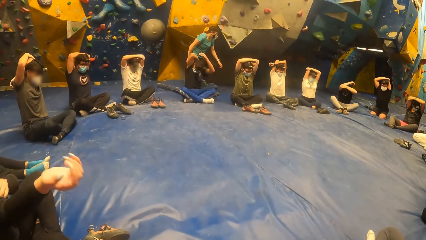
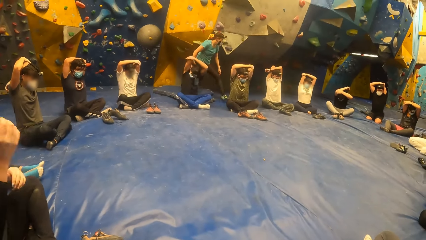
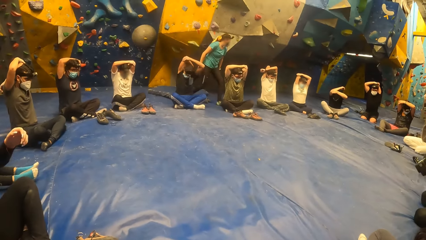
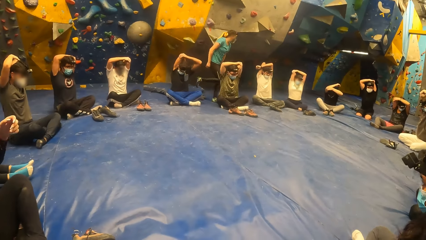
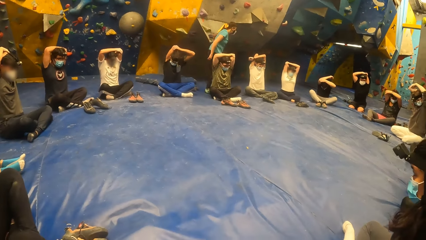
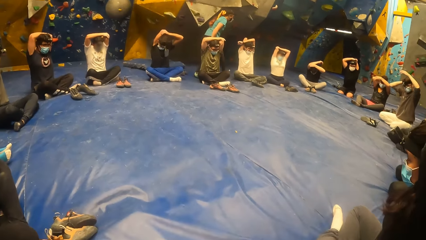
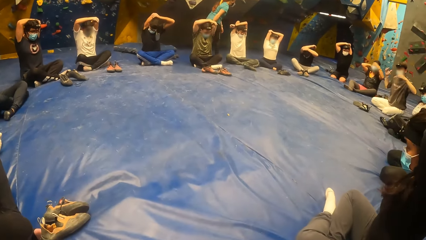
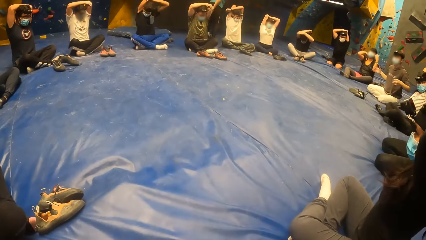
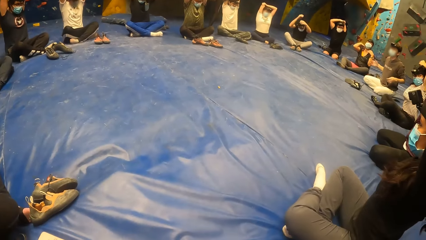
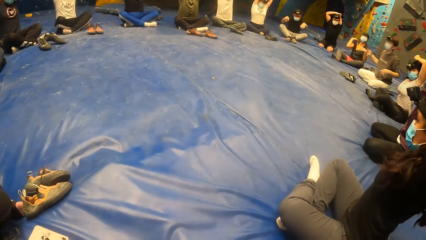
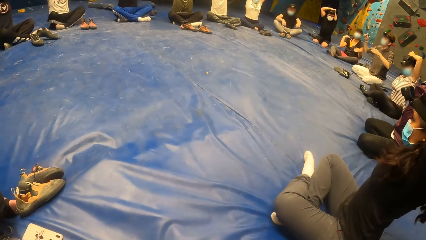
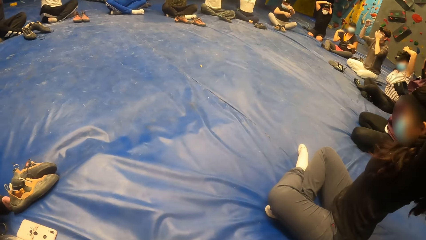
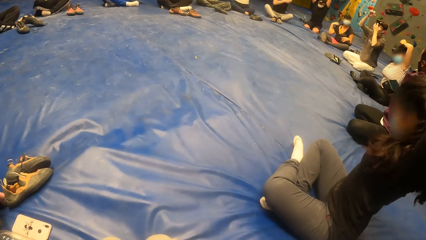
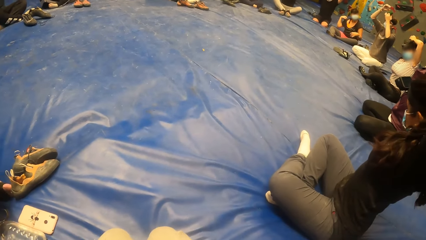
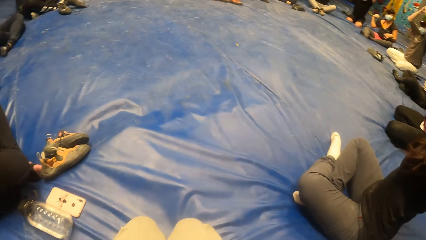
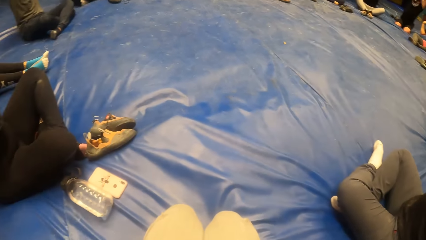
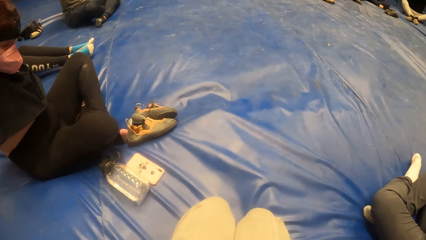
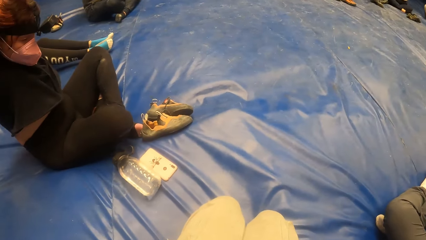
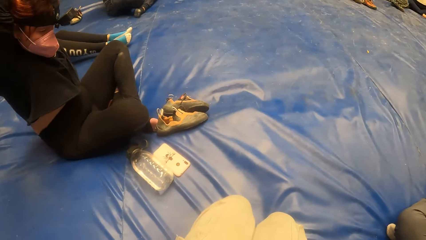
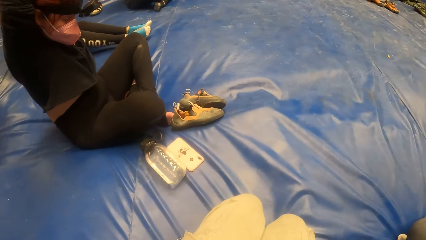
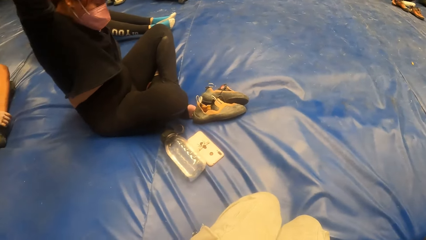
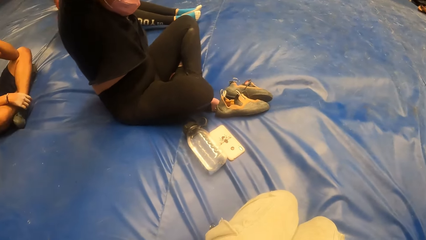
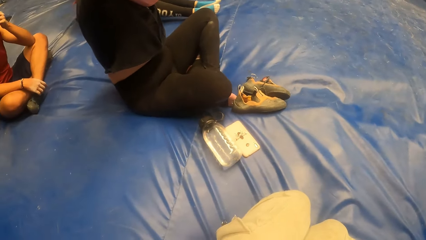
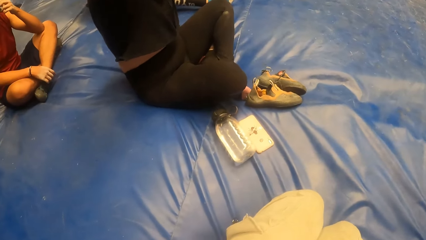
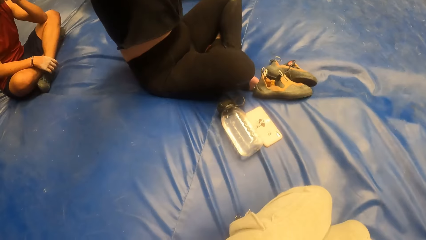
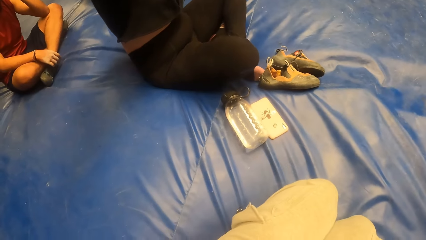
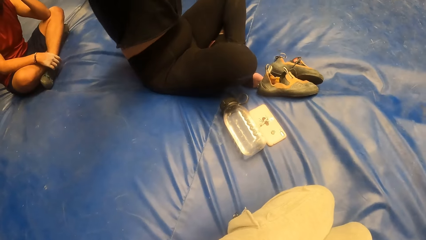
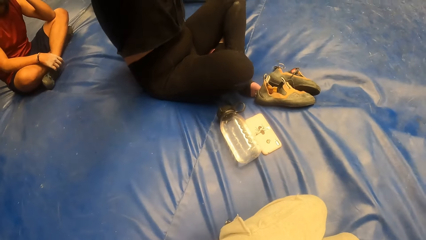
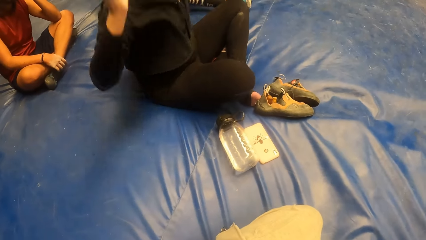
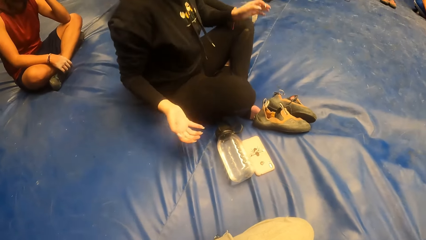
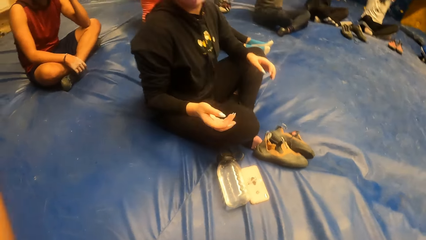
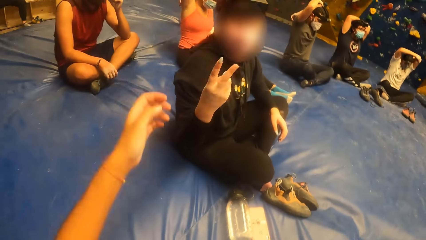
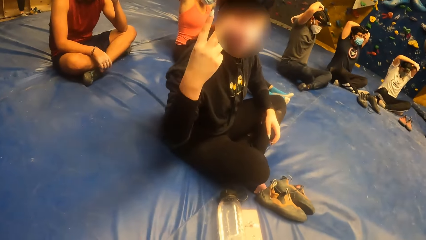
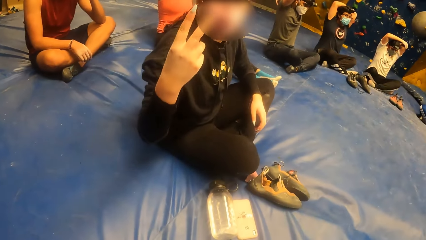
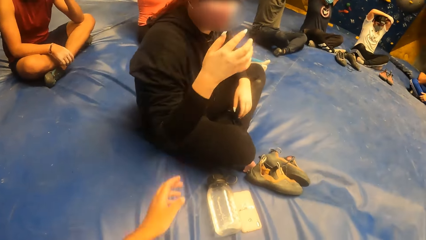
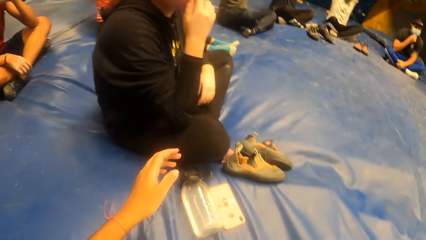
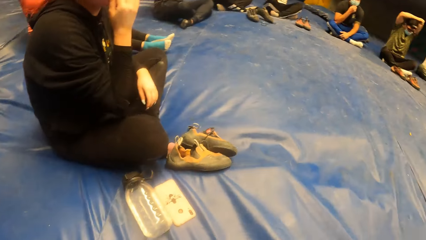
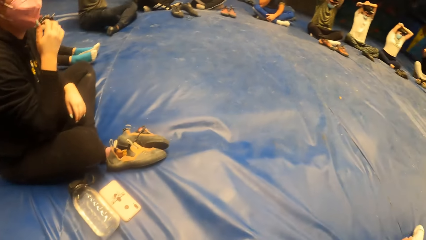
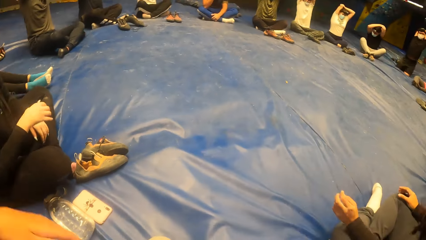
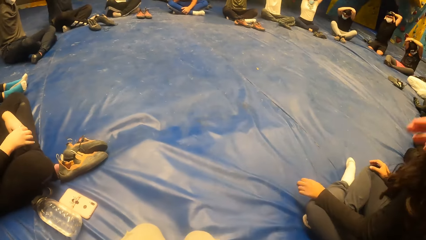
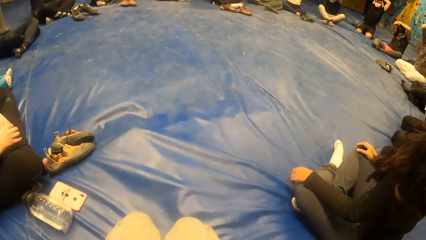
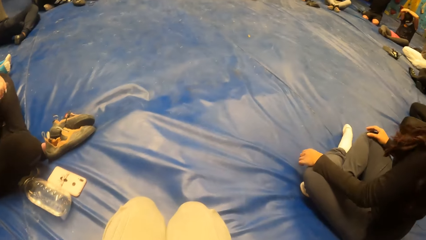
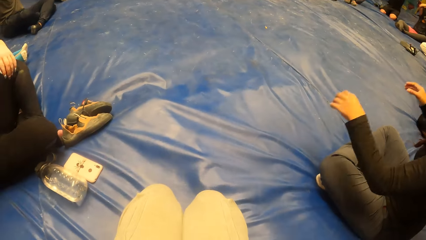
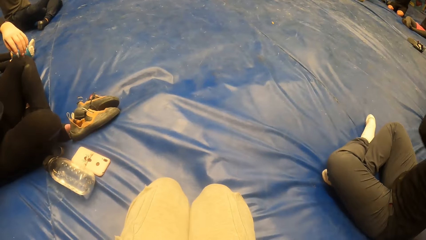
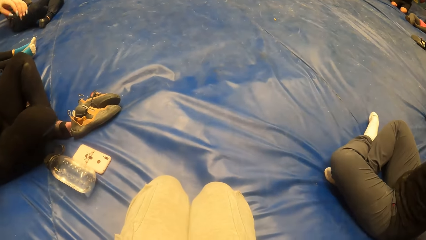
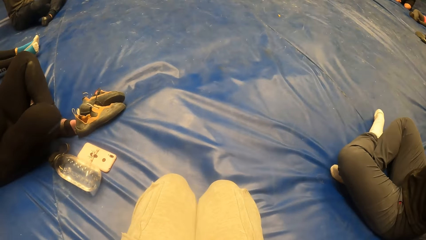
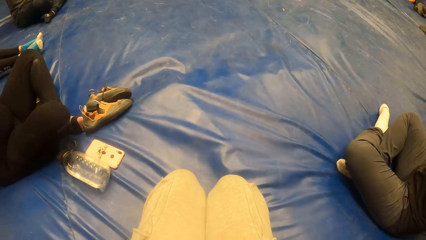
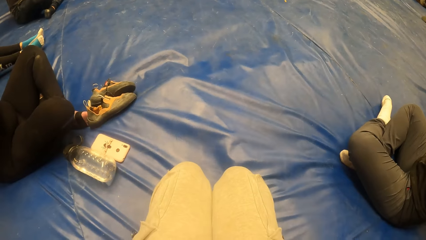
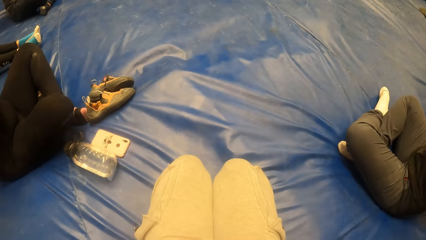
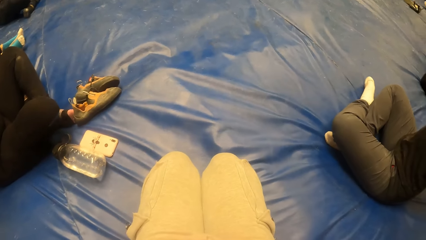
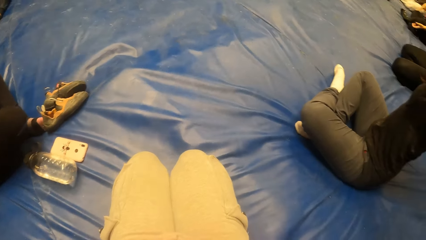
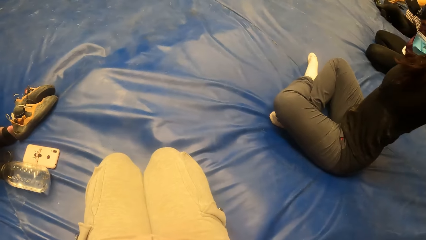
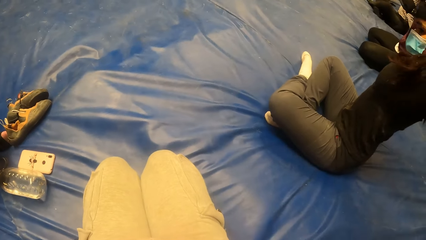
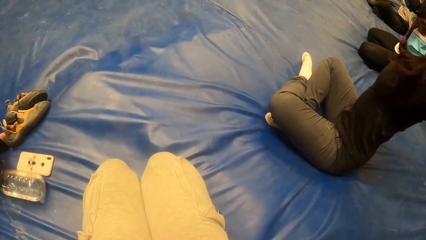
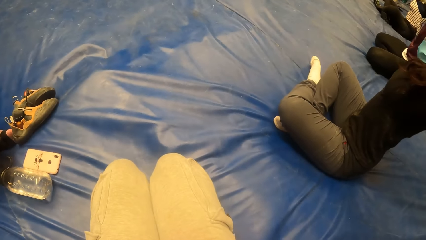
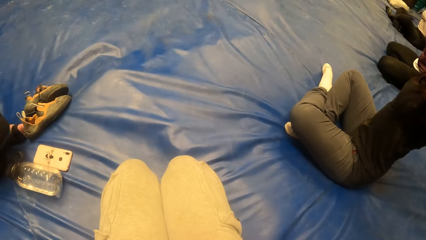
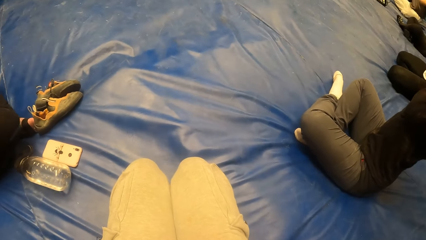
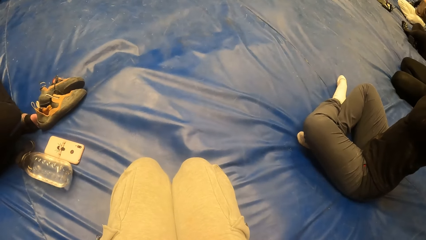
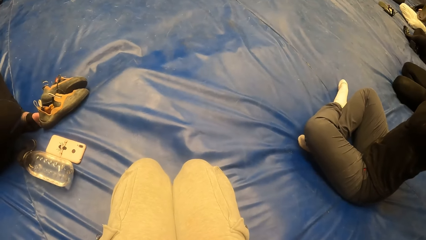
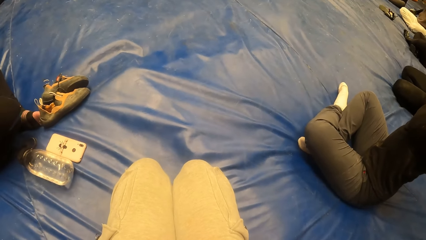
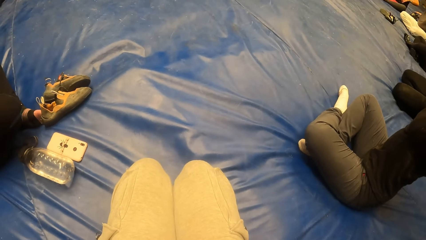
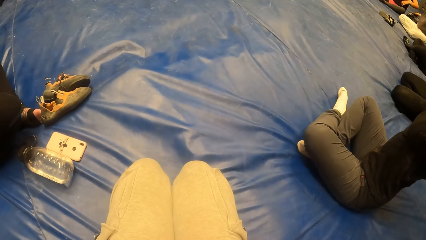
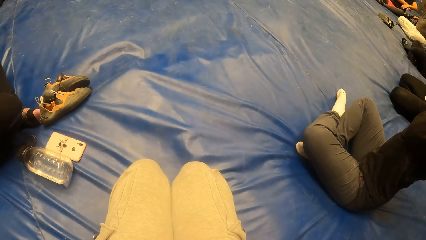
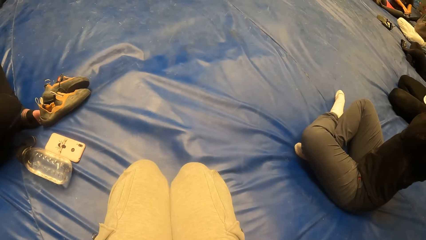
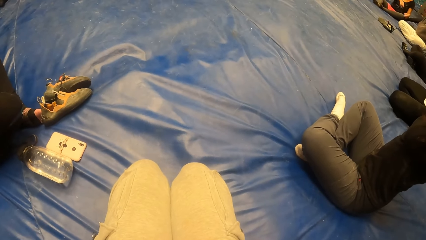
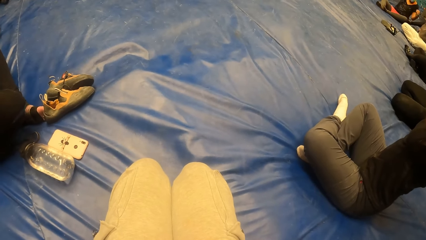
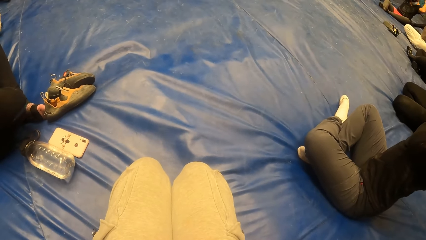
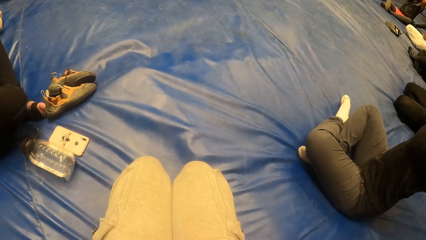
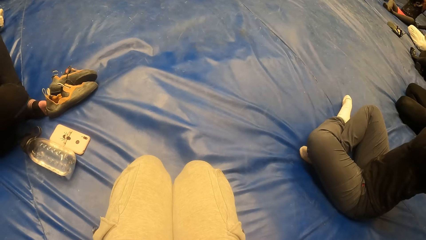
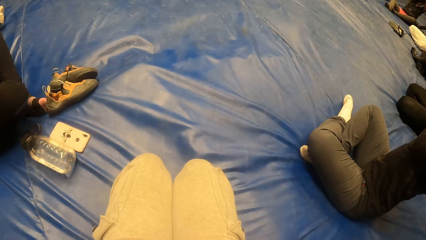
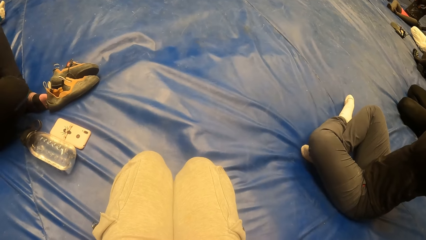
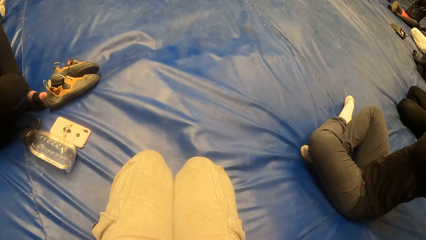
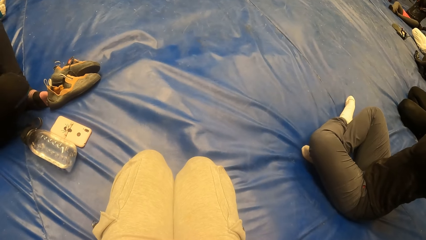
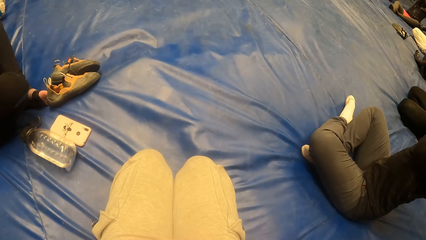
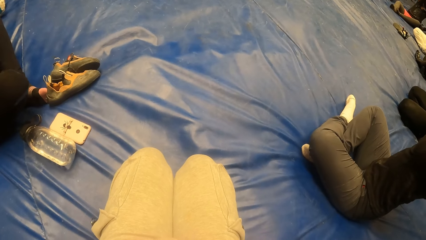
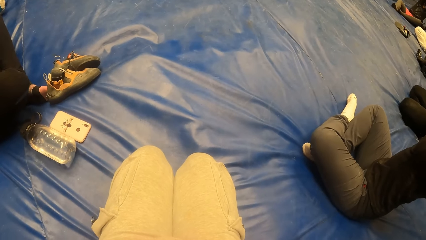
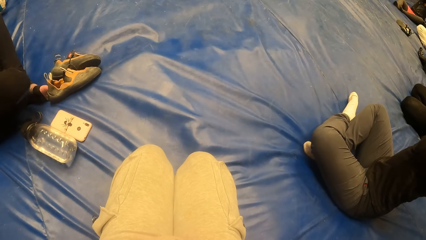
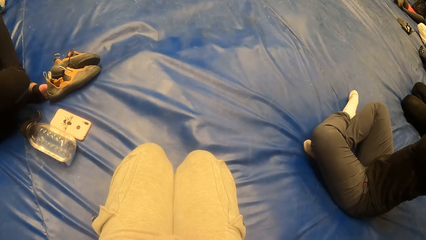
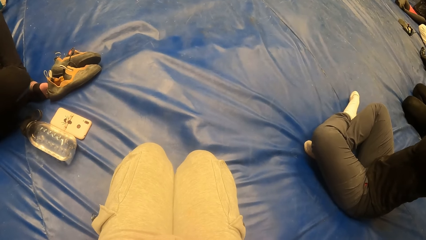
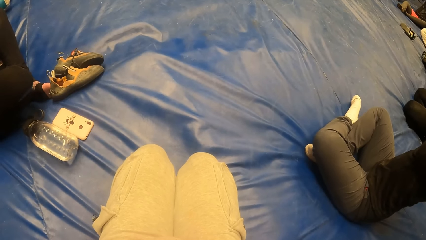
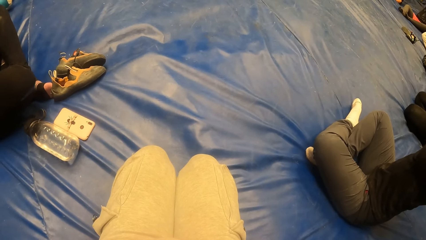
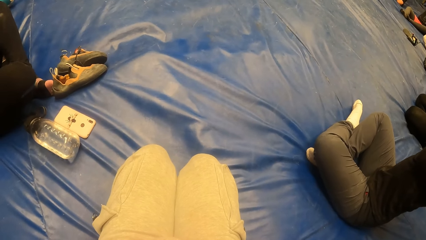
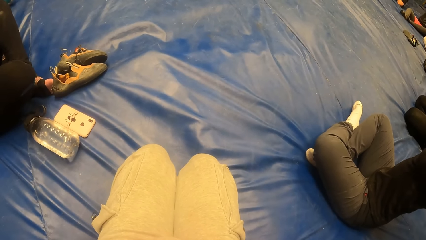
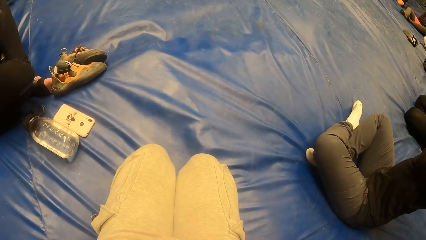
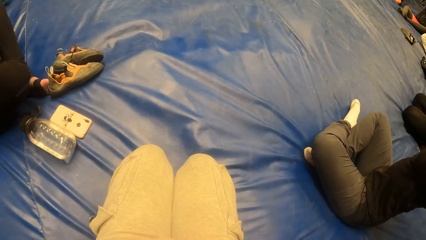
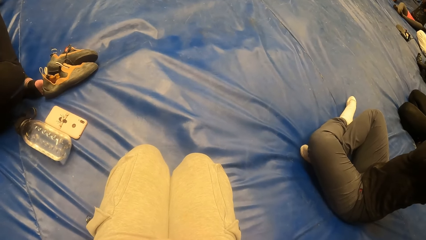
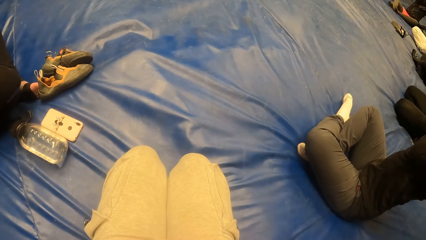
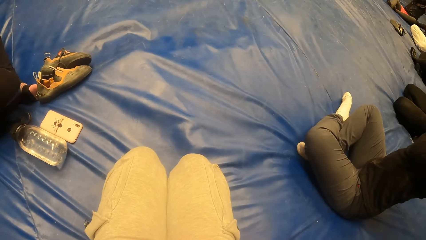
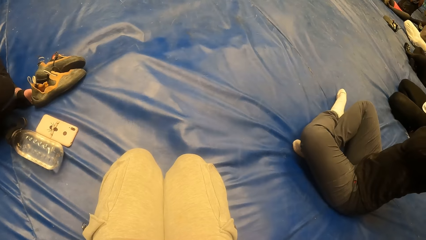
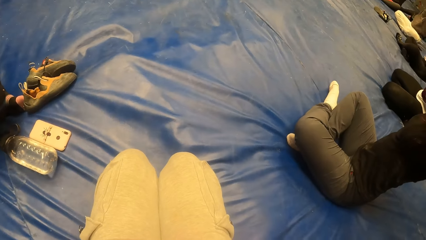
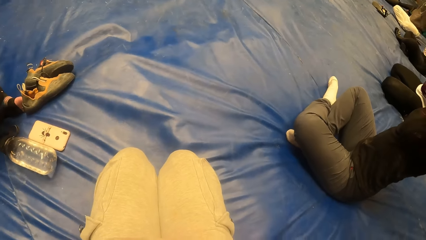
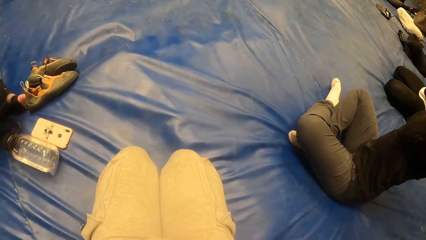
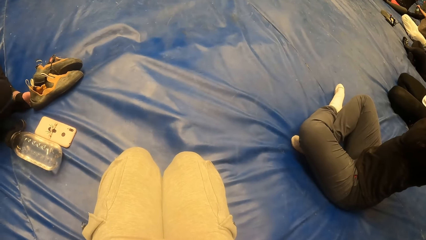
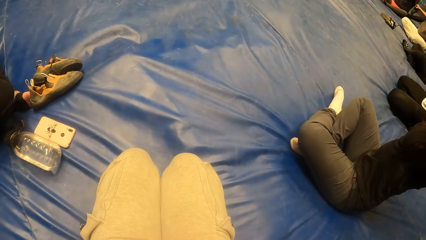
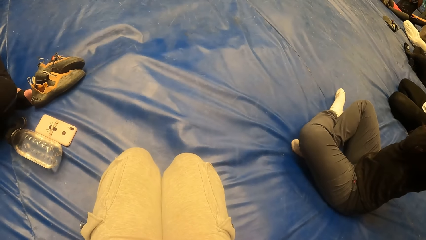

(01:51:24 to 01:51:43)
A woman gives the camera wearer the peace sign with her right hand.
